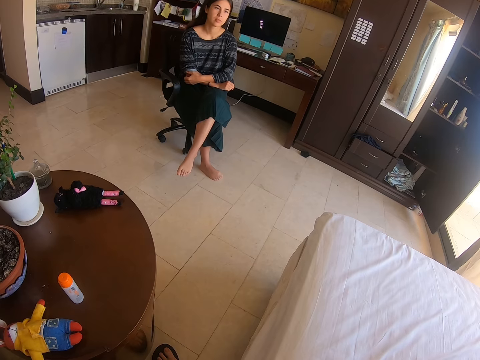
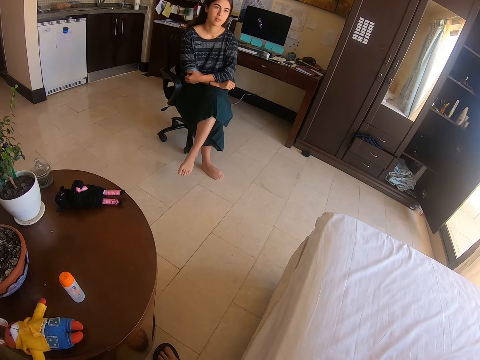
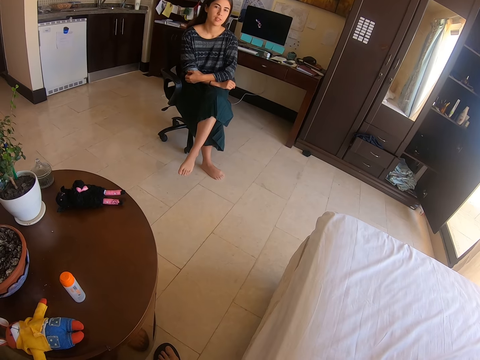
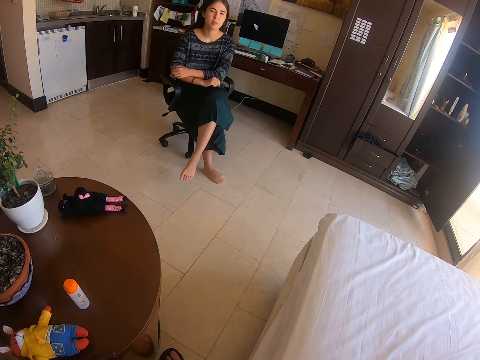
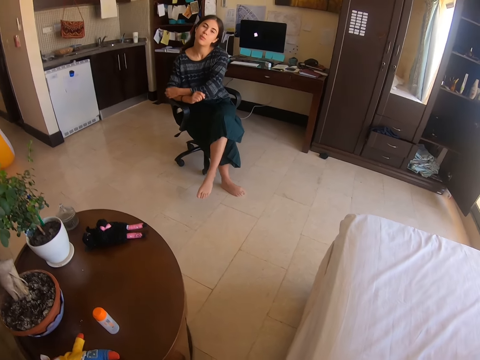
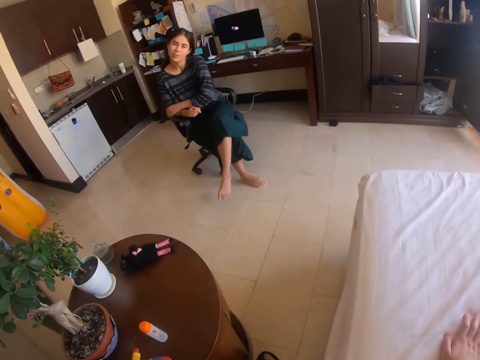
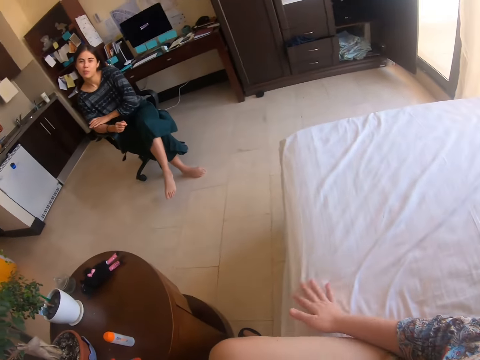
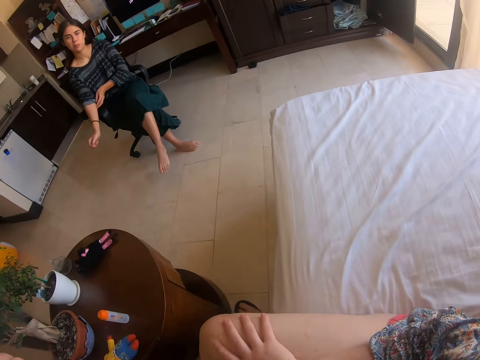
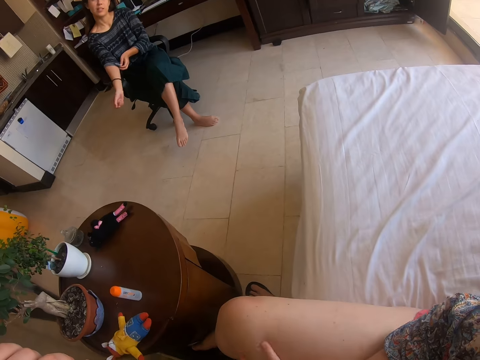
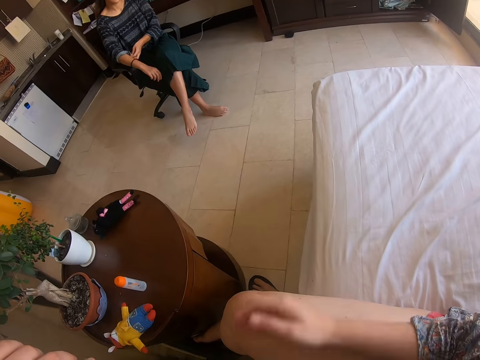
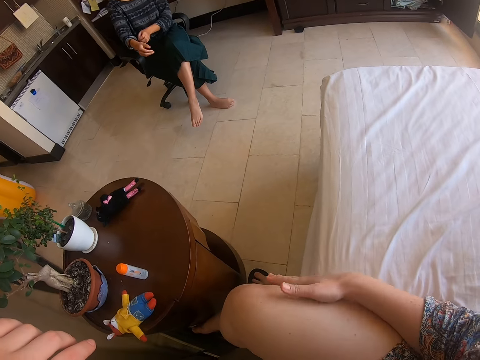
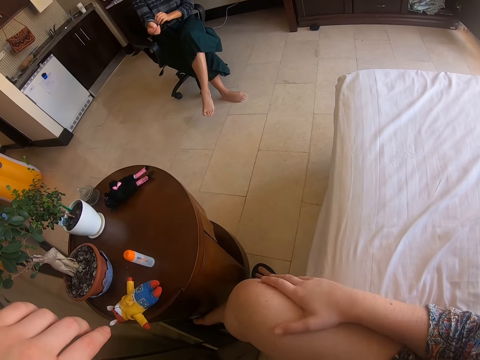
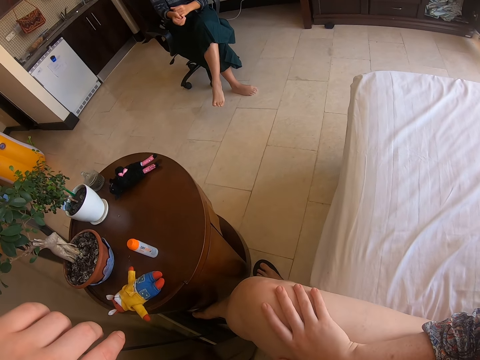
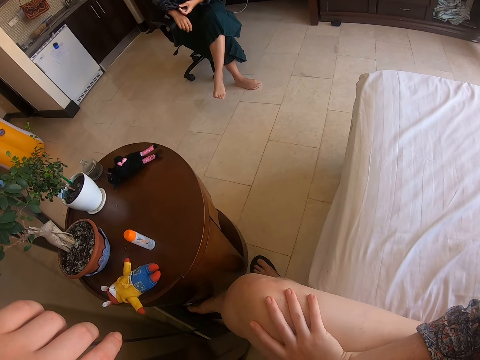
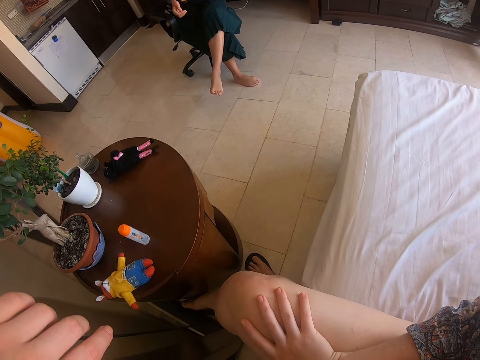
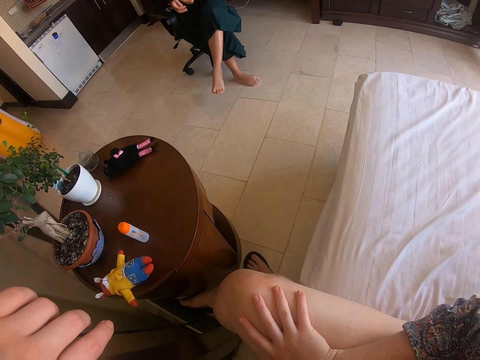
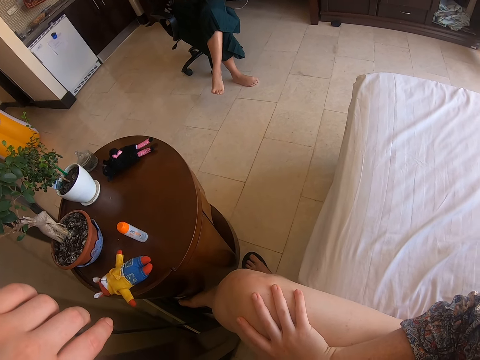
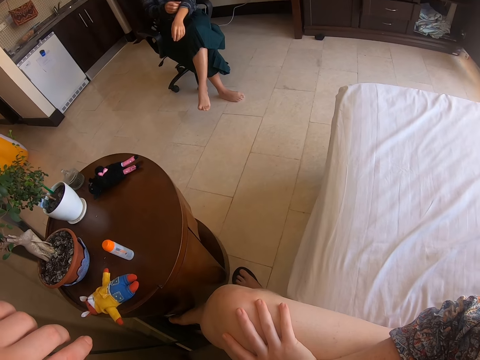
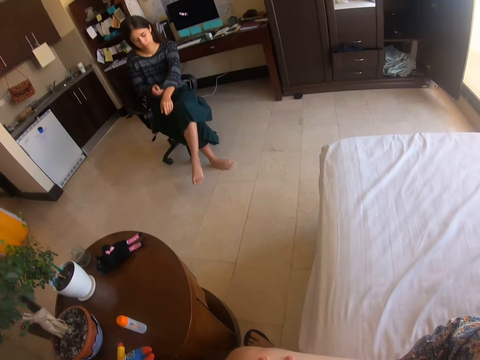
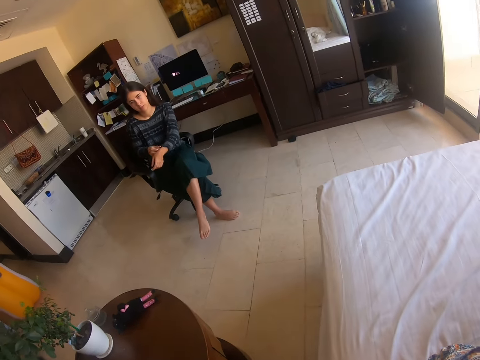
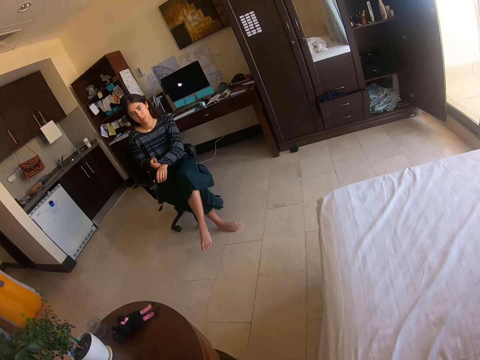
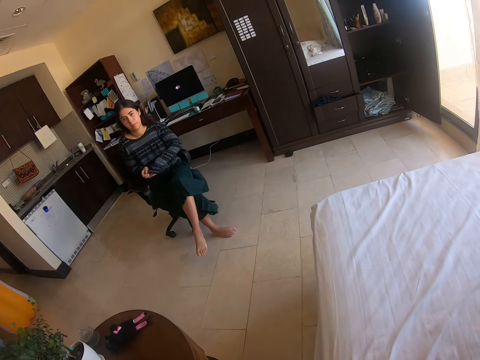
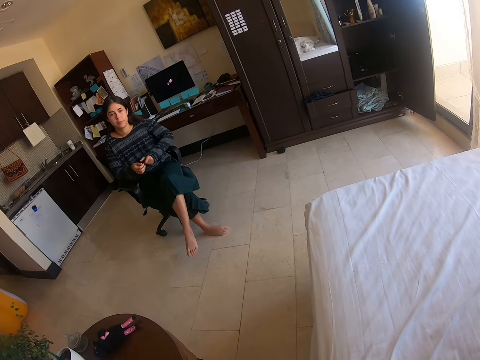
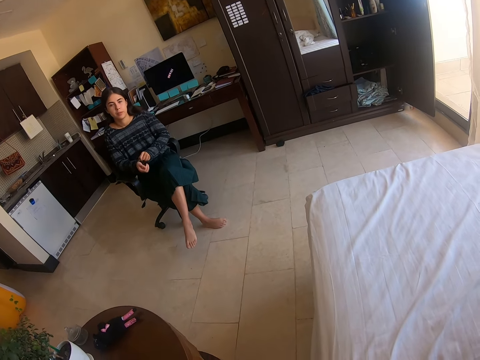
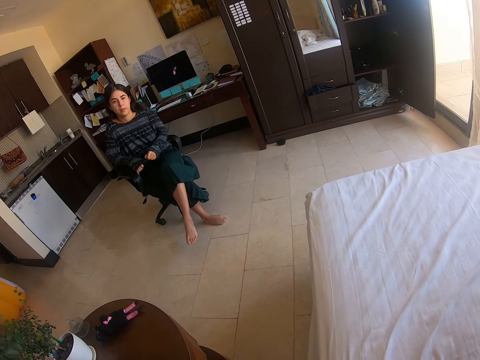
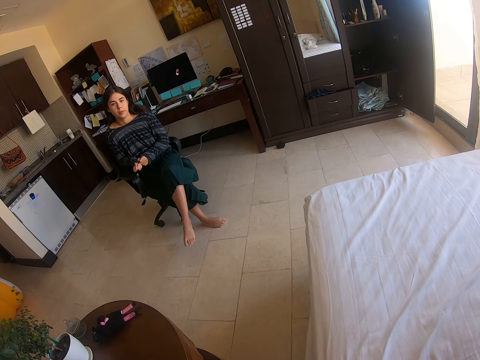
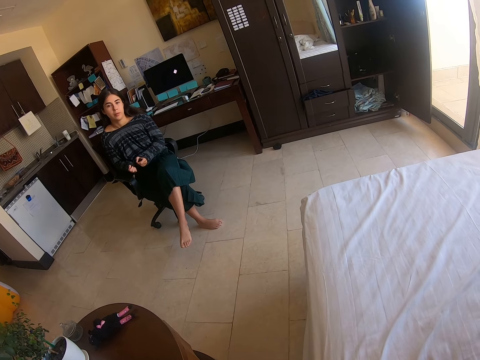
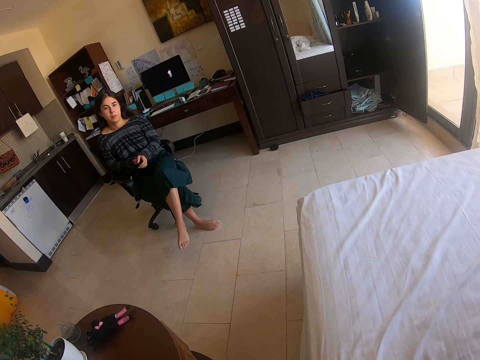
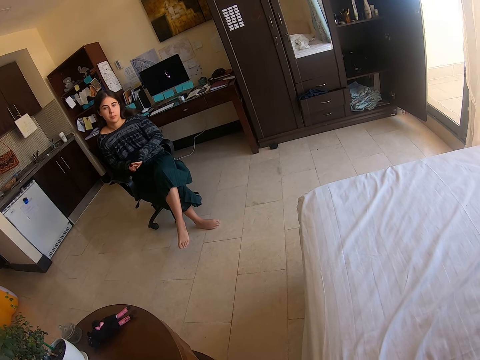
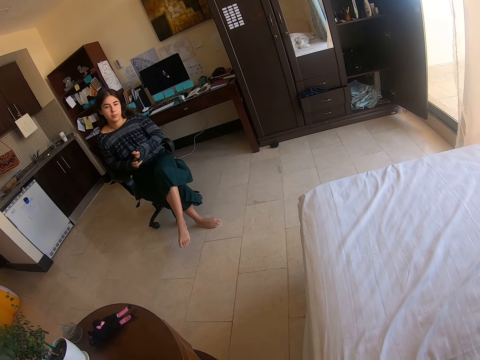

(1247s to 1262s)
A lady replies to the camera wearer. The lady touches her clothes. The camera wearer touches her thigh. She converses with the lady.

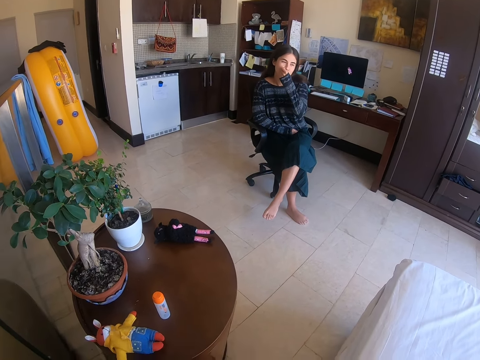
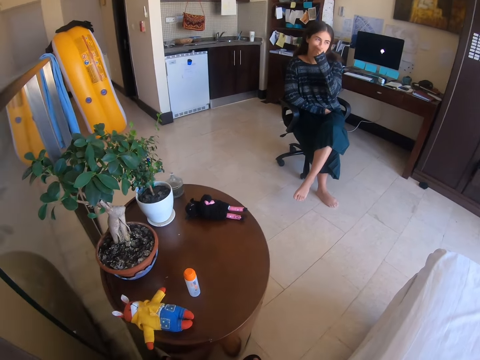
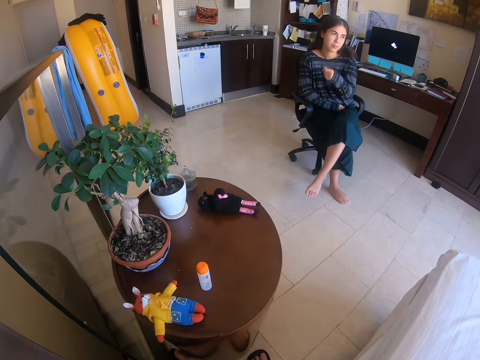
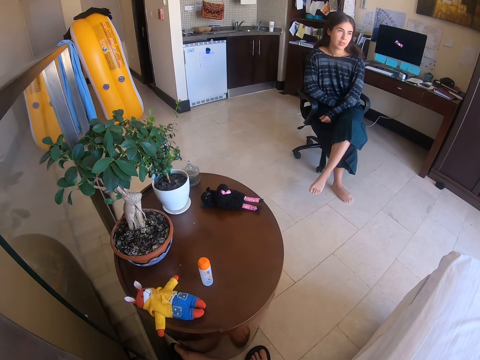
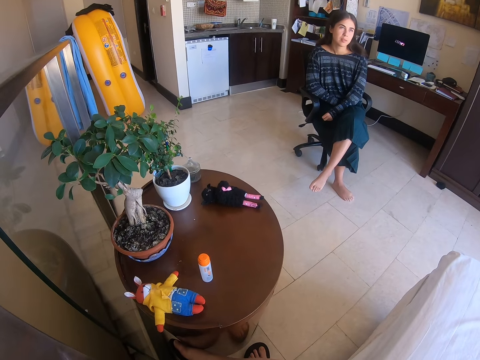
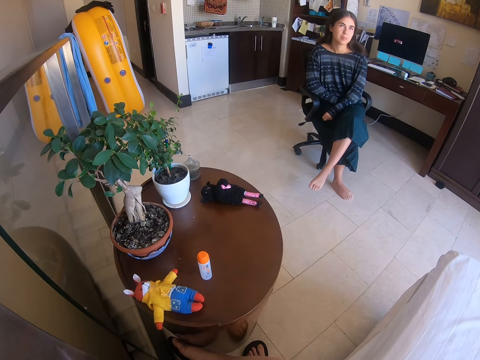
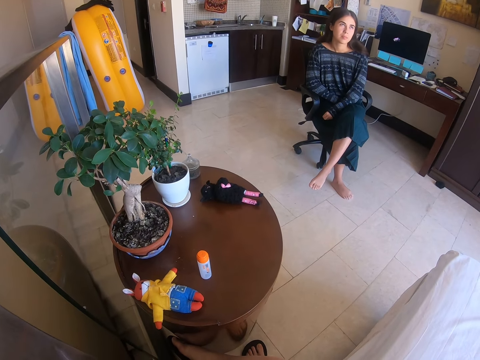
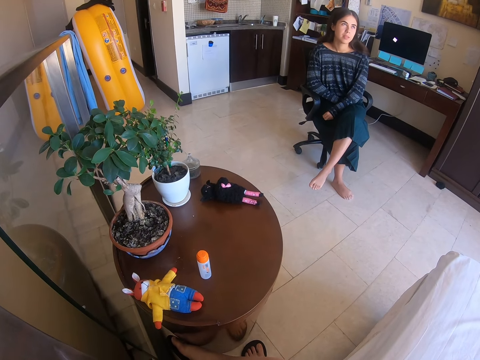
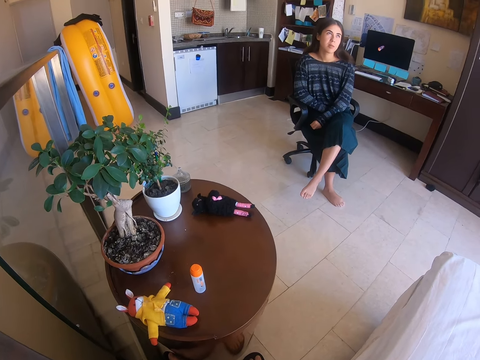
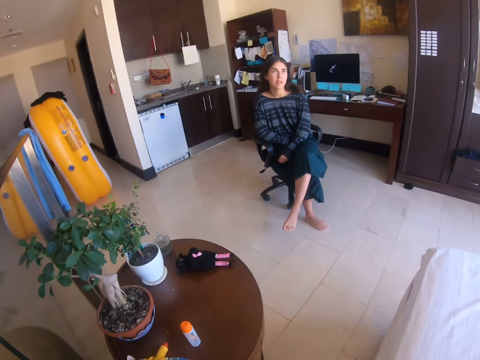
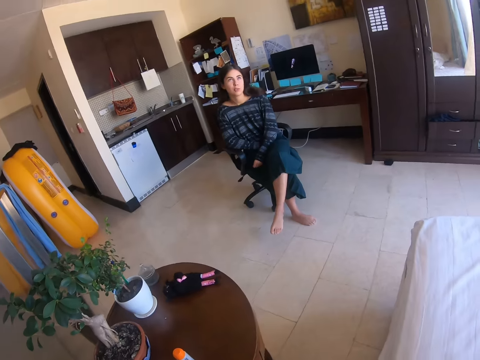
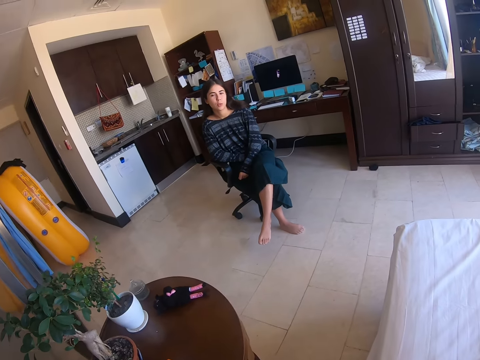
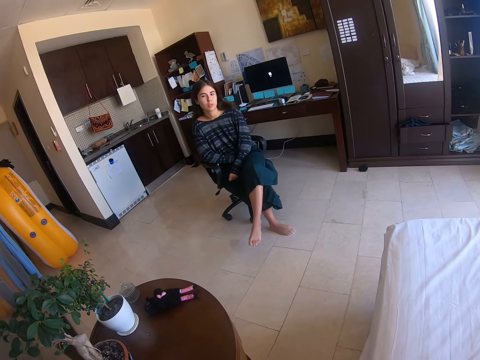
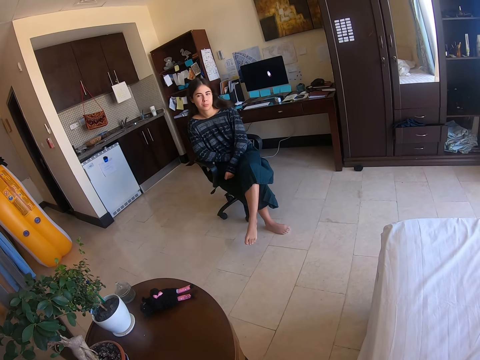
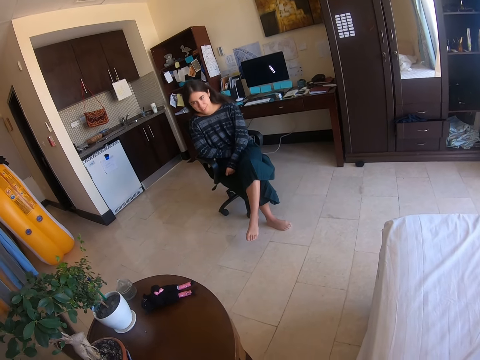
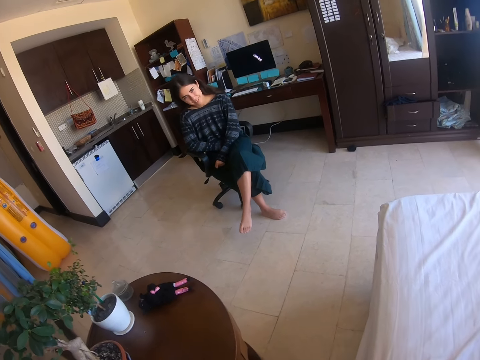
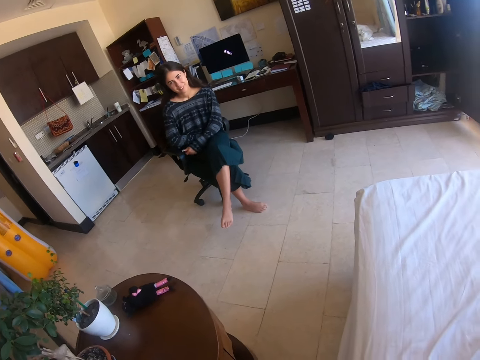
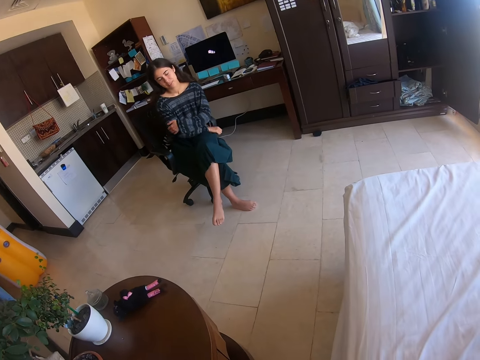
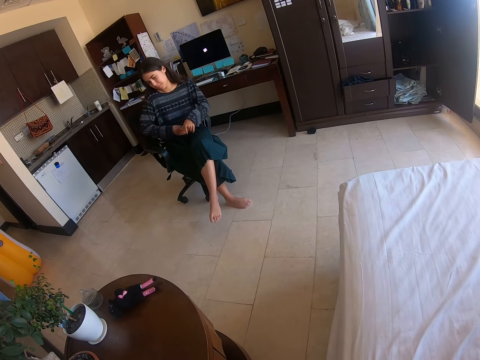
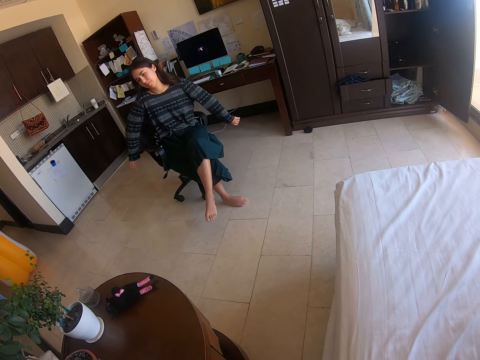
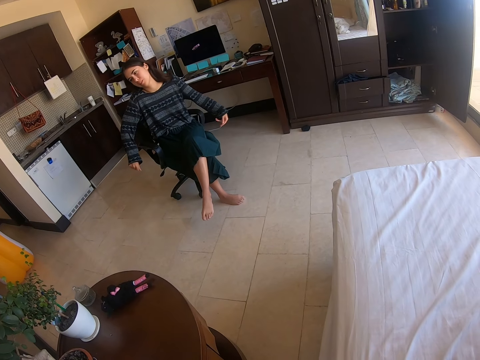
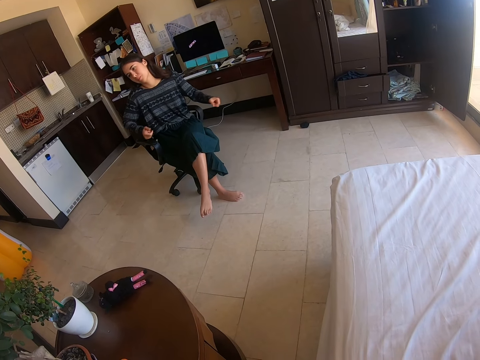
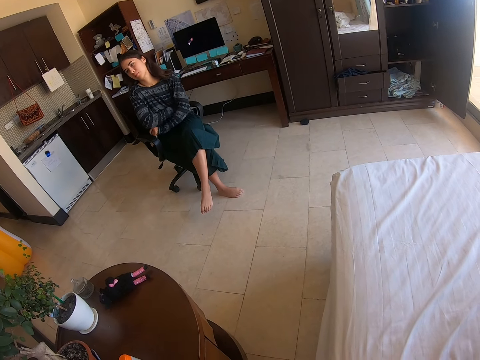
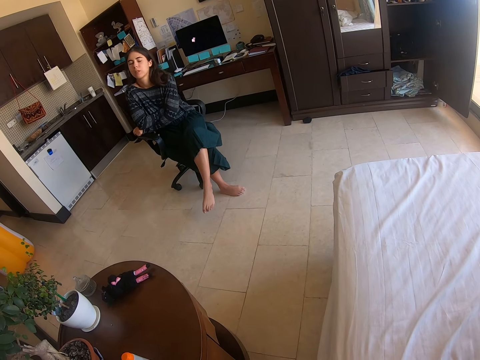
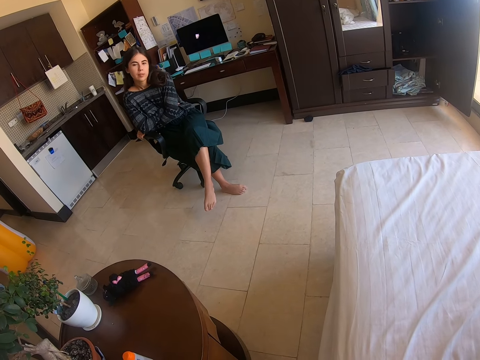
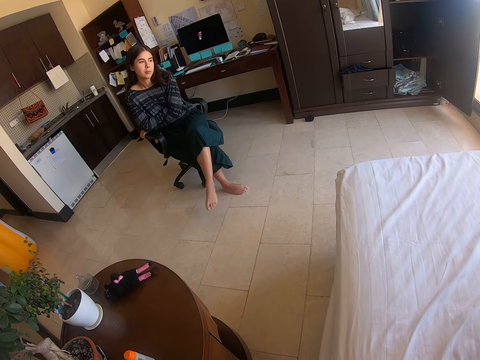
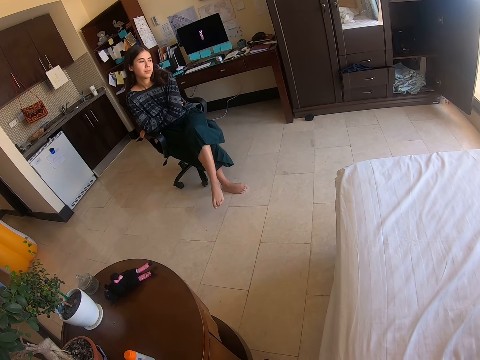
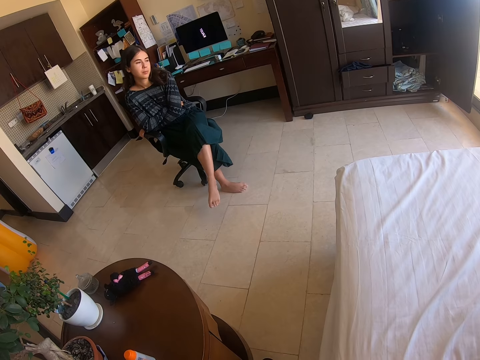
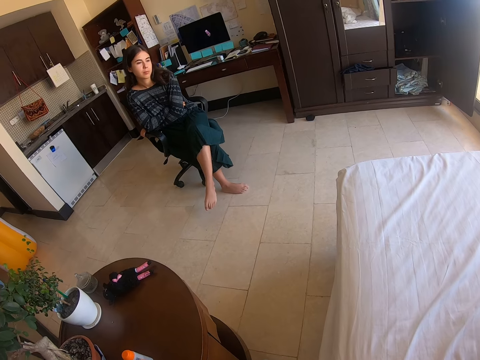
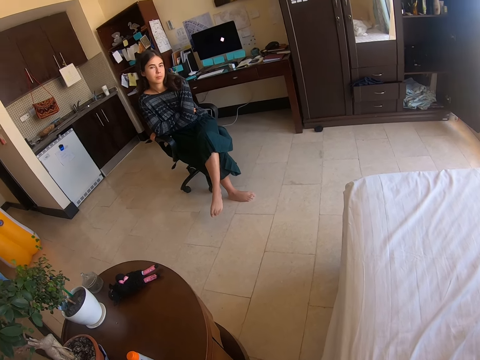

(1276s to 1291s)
A lady touches her face. The lady replies to the camera wearer. The camera wearer converses with the lady. The lady touches her clothes. The camera wearer converses with the lady.
